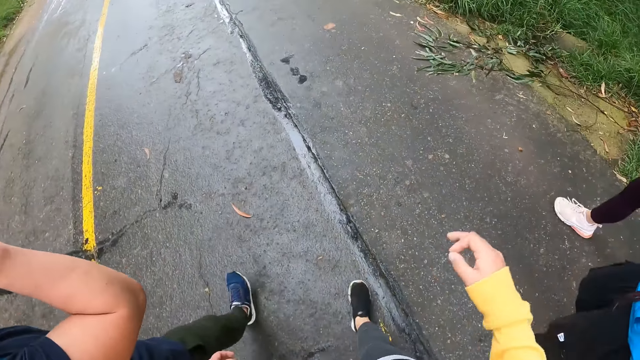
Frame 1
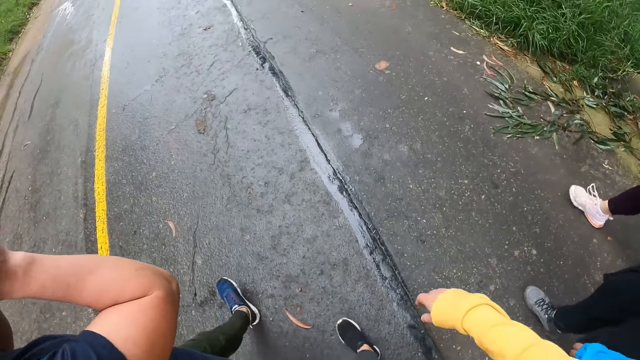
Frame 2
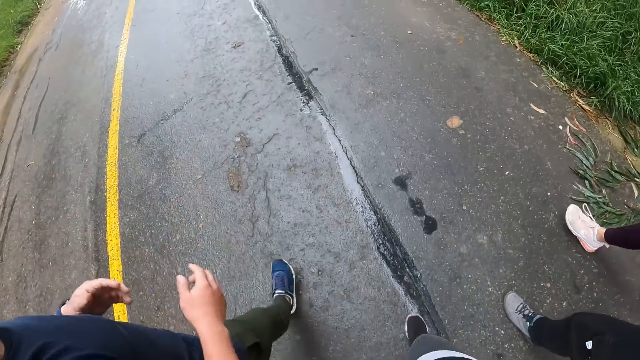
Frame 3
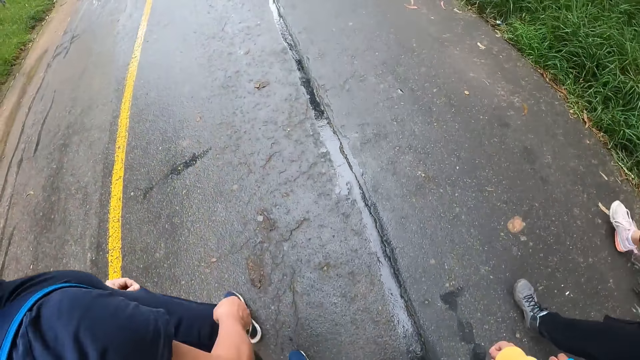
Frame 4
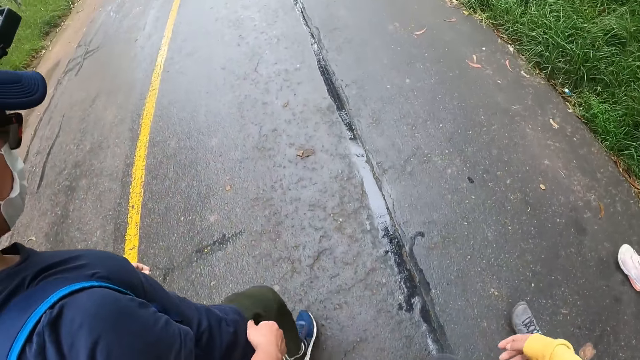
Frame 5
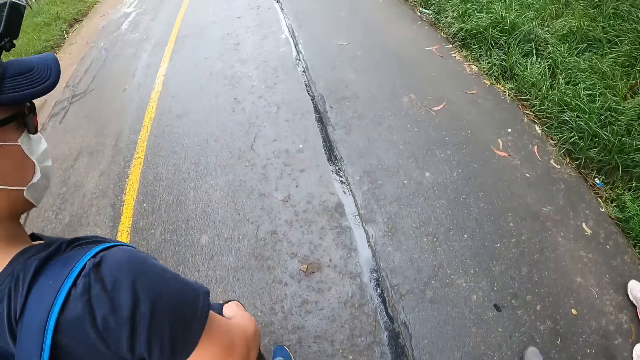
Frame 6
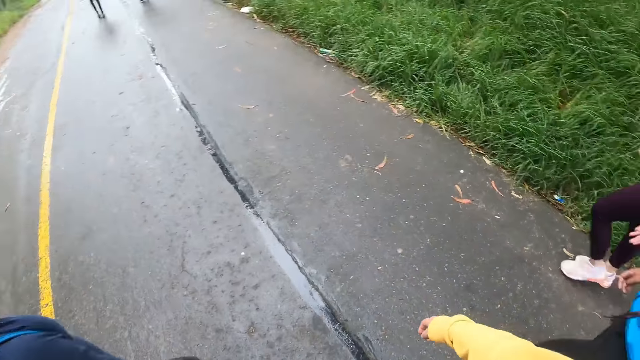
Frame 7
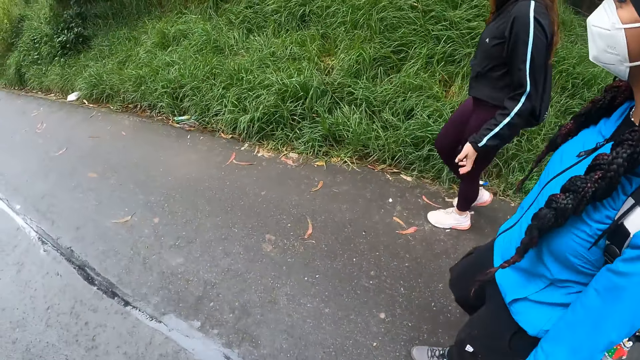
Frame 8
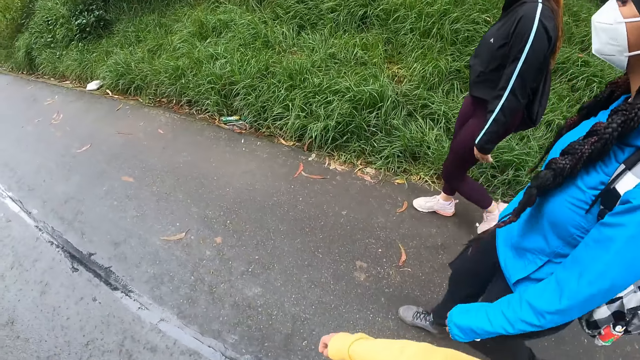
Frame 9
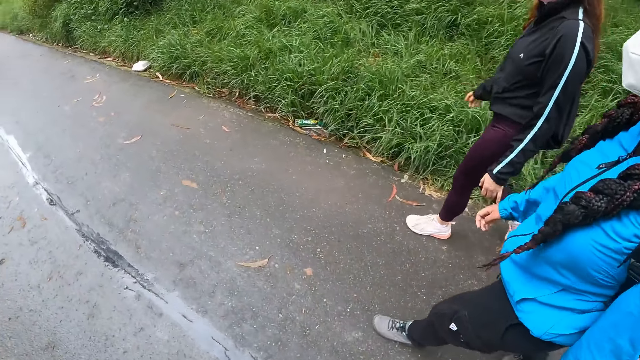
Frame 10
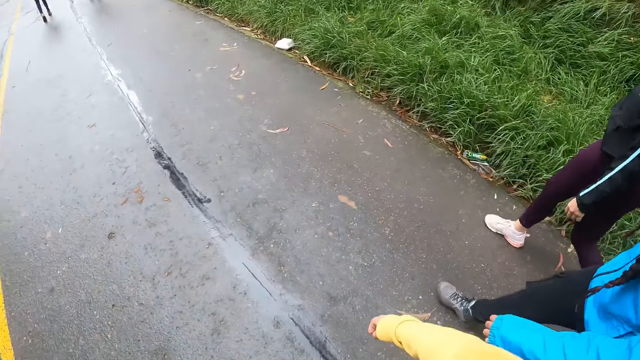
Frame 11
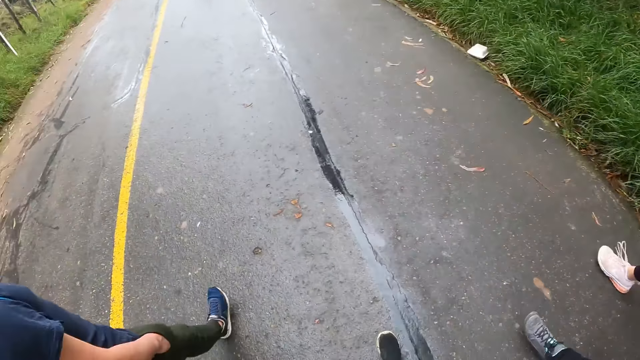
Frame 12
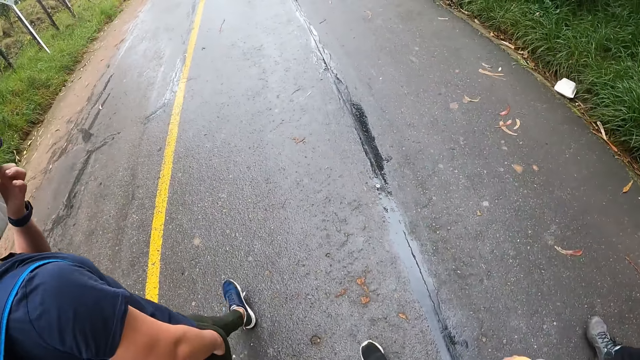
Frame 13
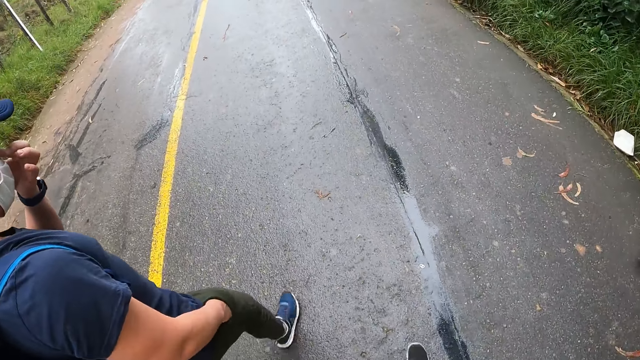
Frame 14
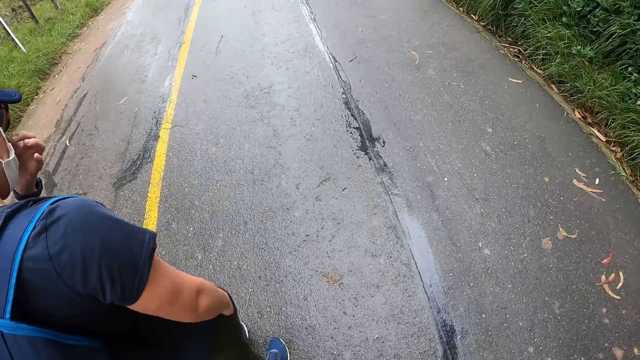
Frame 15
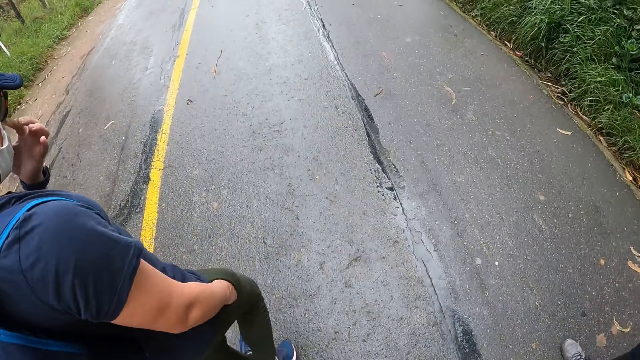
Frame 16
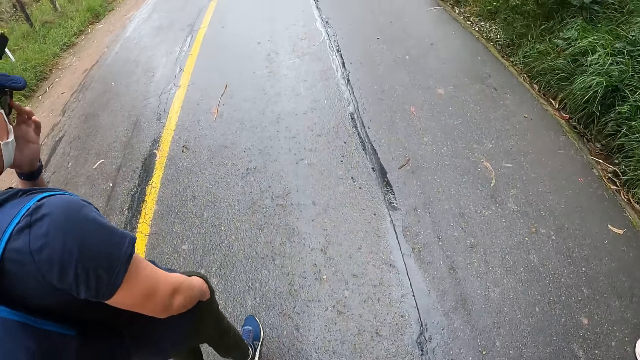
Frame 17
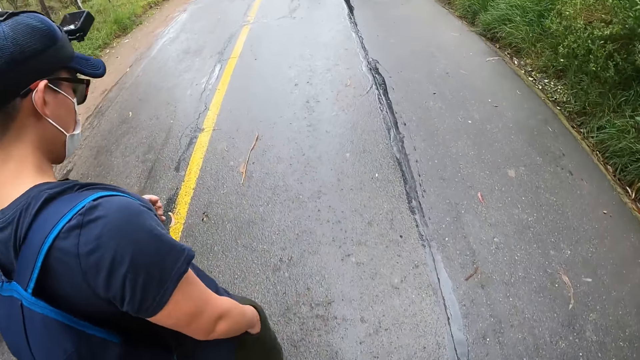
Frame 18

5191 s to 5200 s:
The camera wearer moves a hand. A man moves his T-shirt with his hands. The man puts his right hand in his pocket. A woman walks beside another woman. The man rubs his nose with his left index finger. The man puts a hand on his nose. The camera wearer walks on the road.

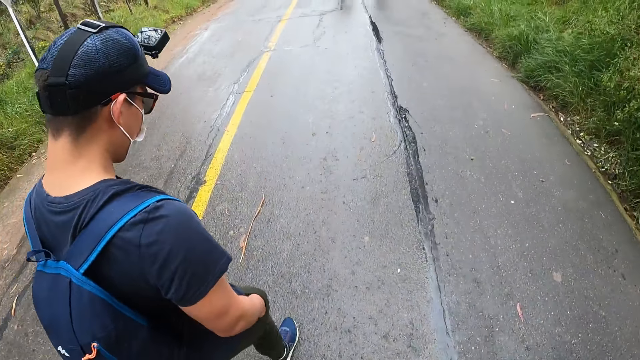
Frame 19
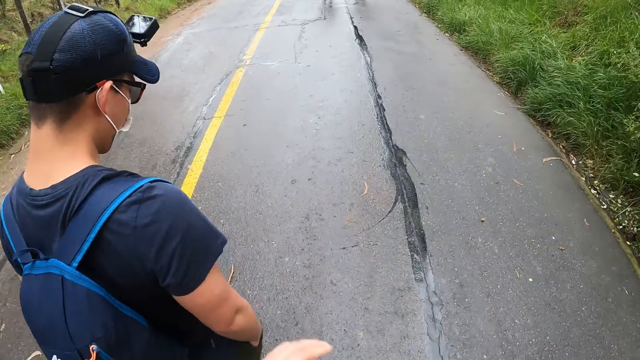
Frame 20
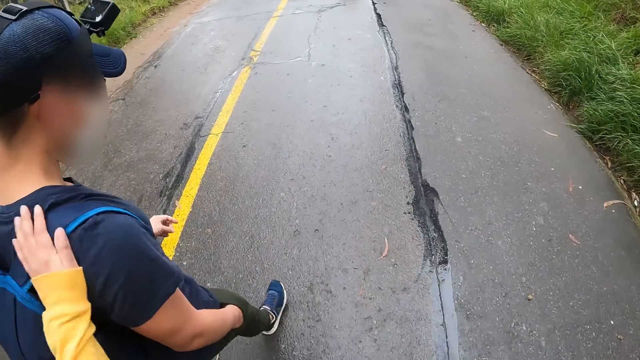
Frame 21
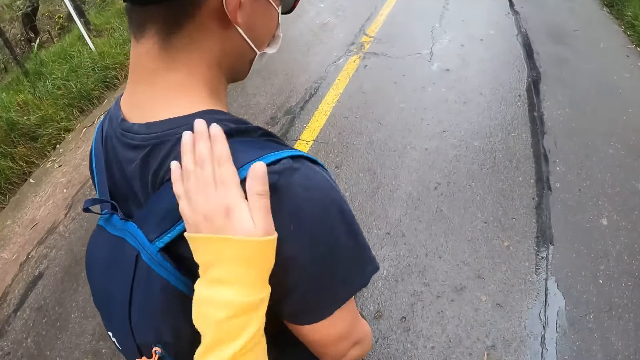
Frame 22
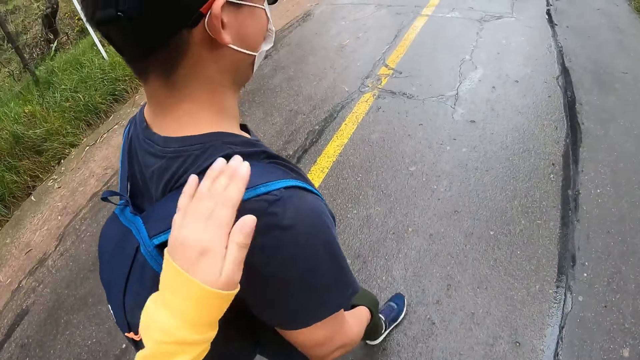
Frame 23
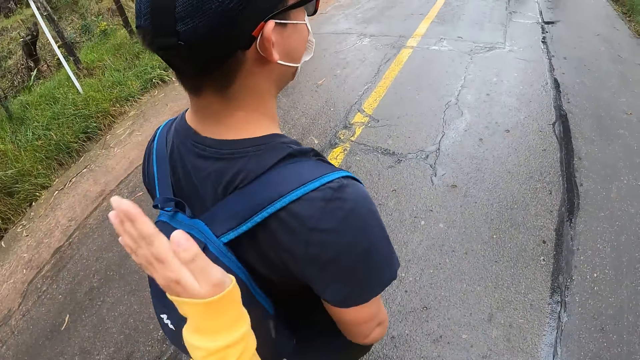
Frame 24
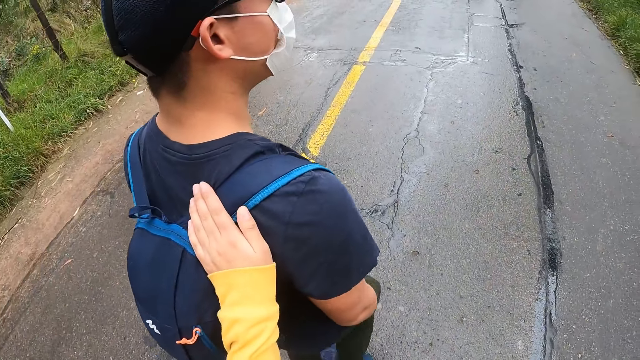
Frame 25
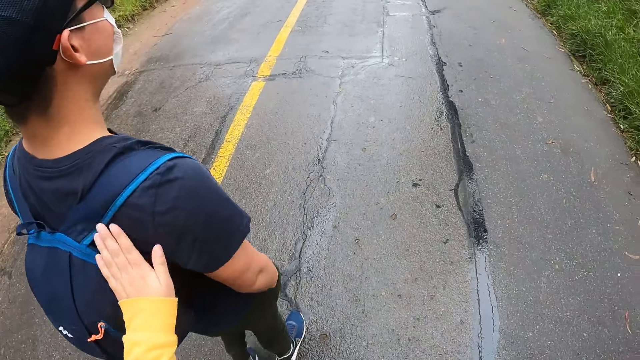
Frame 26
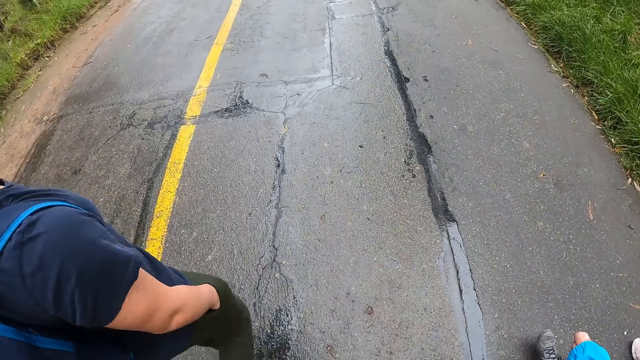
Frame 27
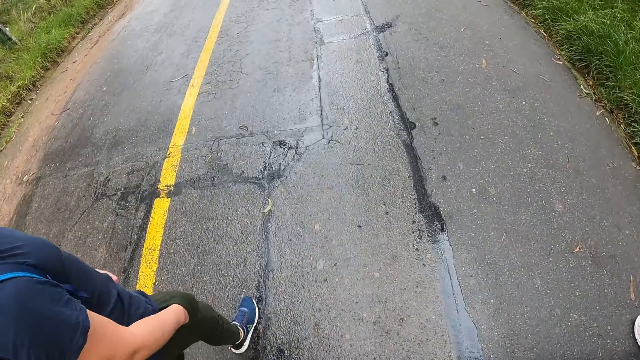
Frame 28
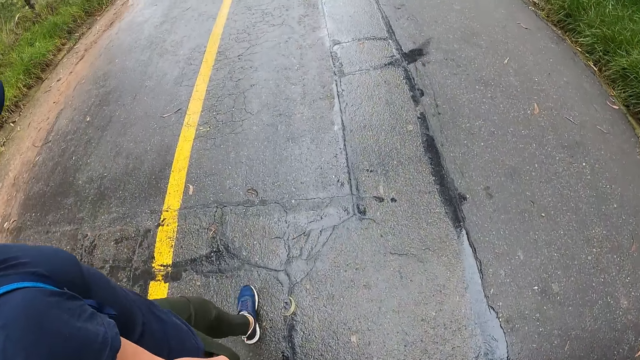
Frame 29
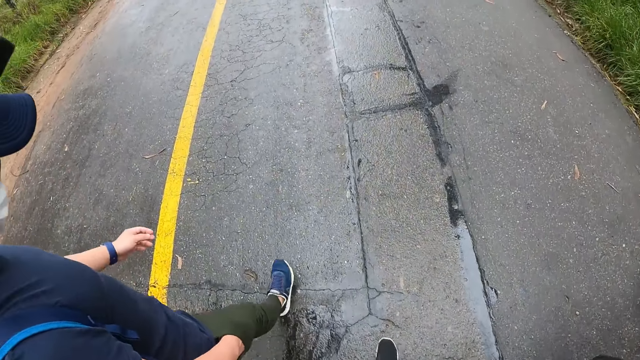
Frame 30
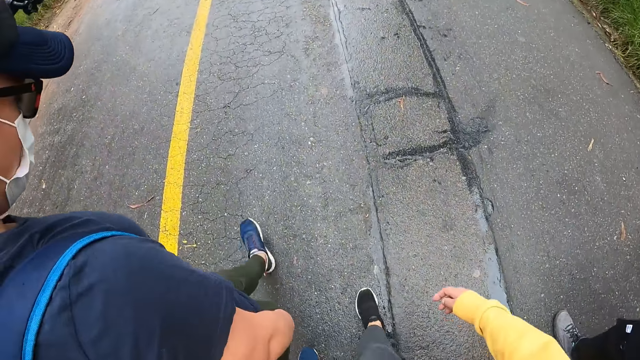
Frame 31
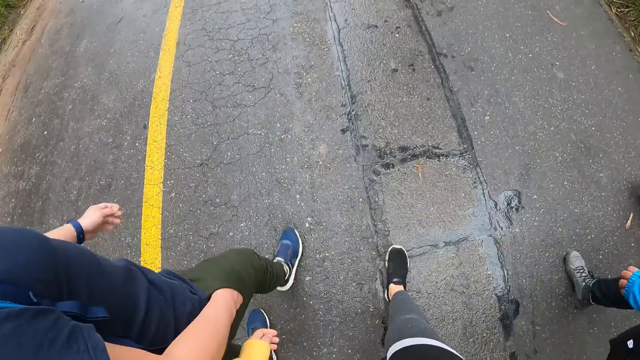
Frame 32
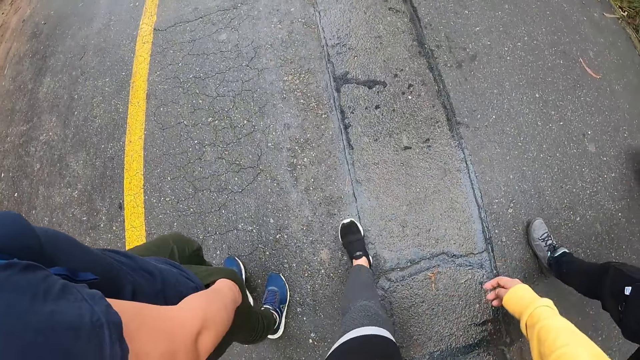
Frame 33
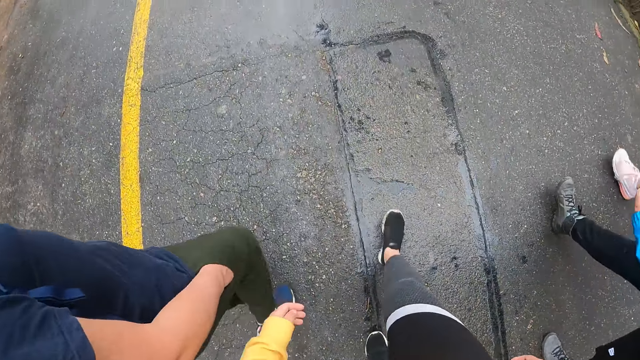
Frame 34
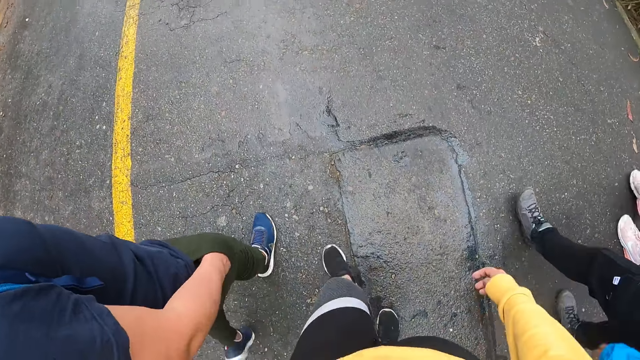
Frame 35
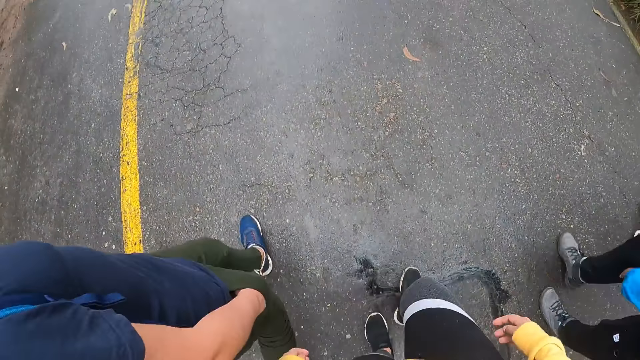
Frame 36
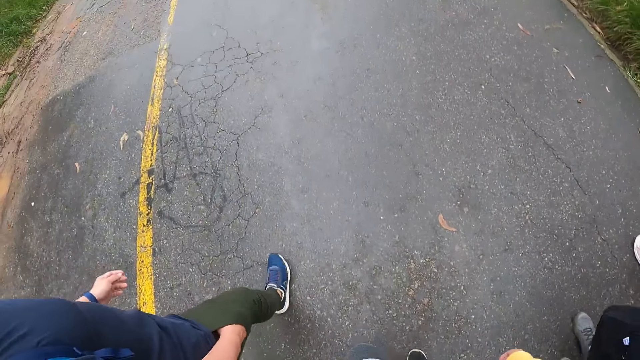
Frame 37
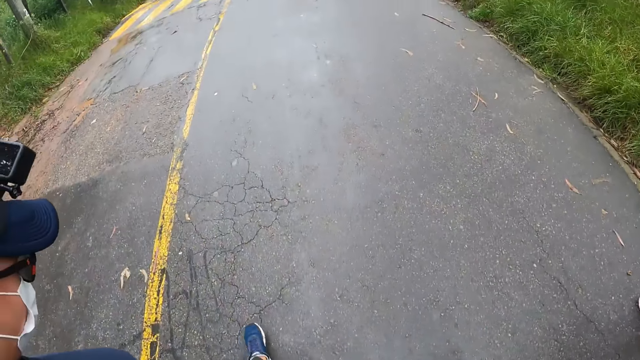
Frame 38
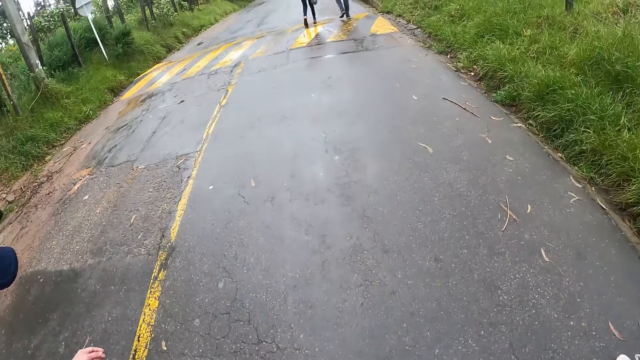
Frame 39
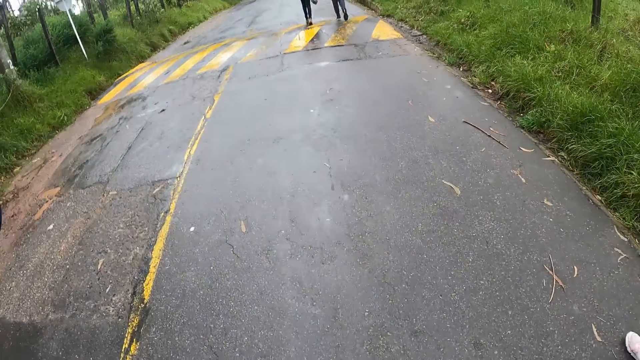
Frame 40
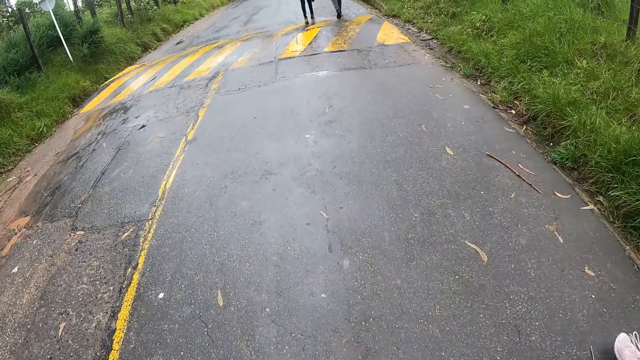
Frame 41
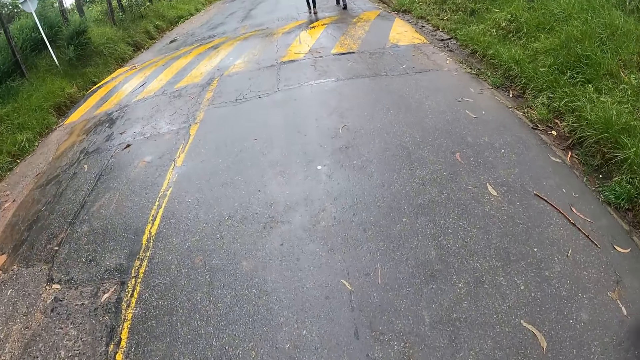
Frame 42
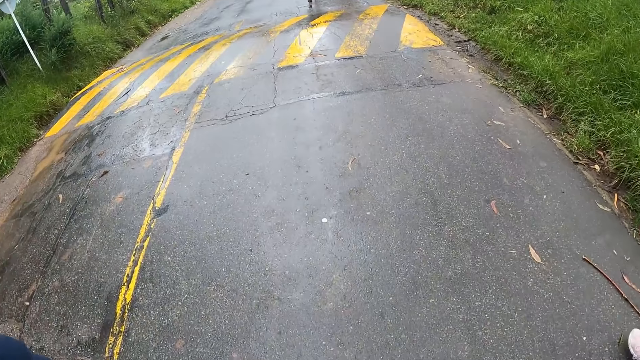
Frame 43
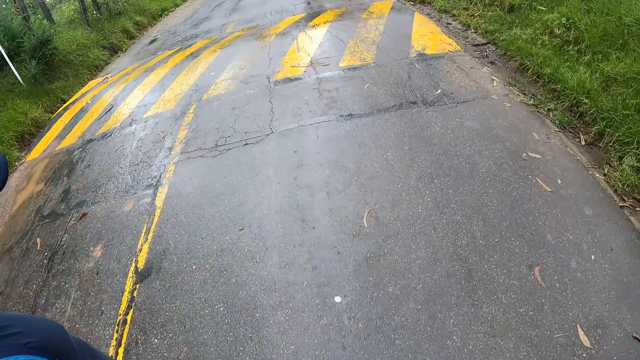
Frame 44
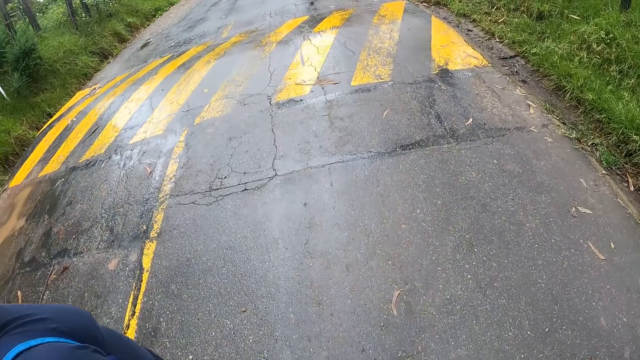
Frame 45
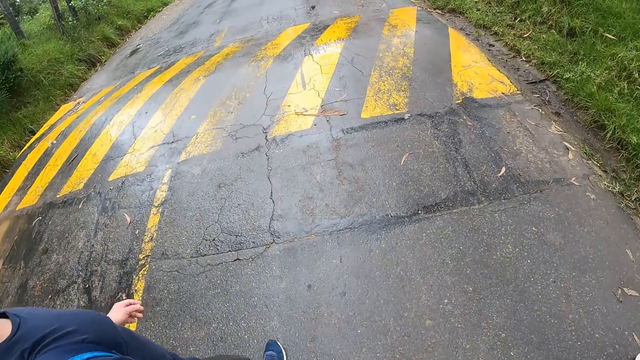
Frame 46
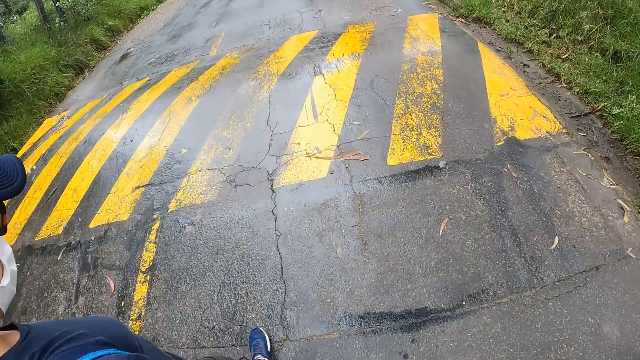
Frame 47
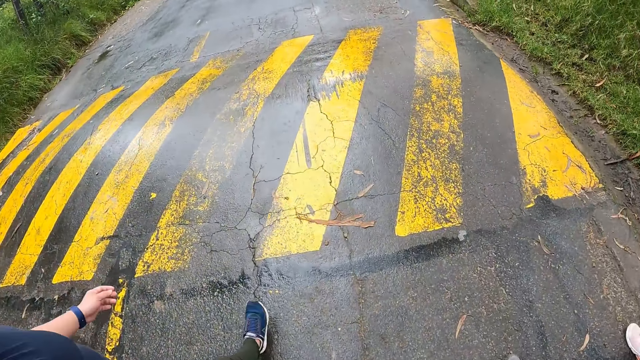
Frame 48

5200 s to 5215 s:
The camera wearer pats the back of a man with her left hand. She moves a hand on the man's shoulder. She walks on the road.
